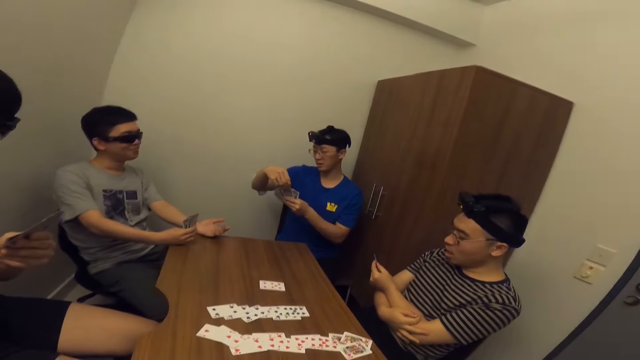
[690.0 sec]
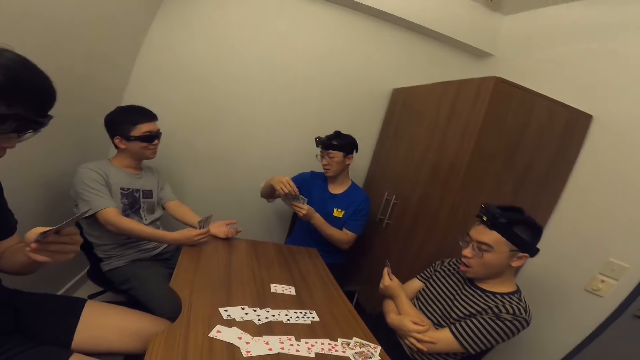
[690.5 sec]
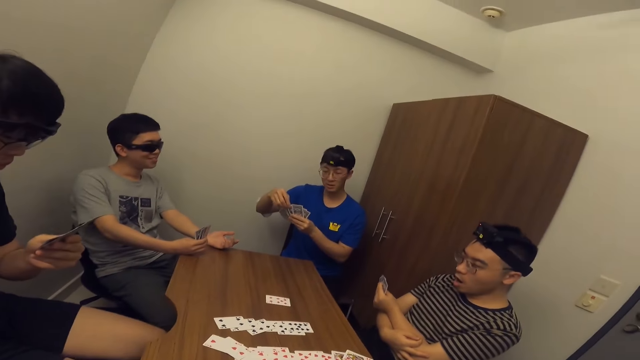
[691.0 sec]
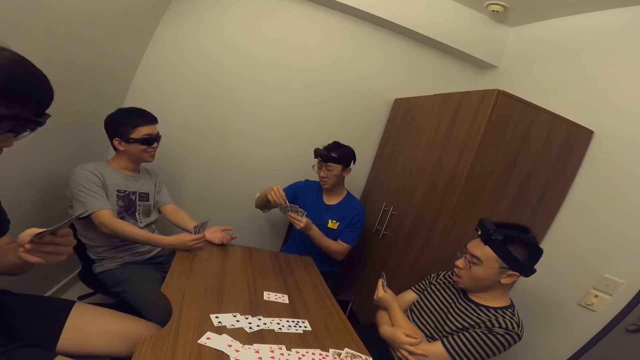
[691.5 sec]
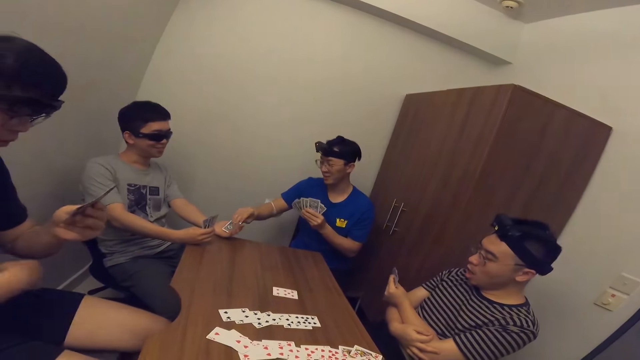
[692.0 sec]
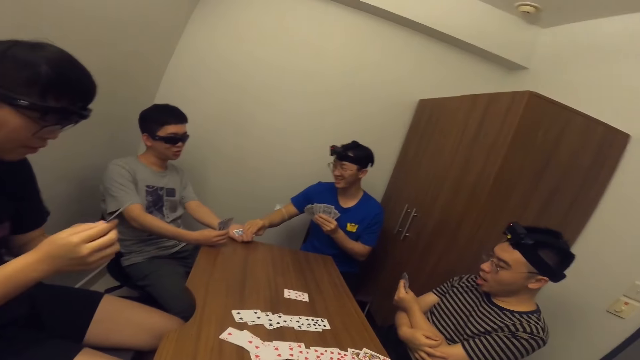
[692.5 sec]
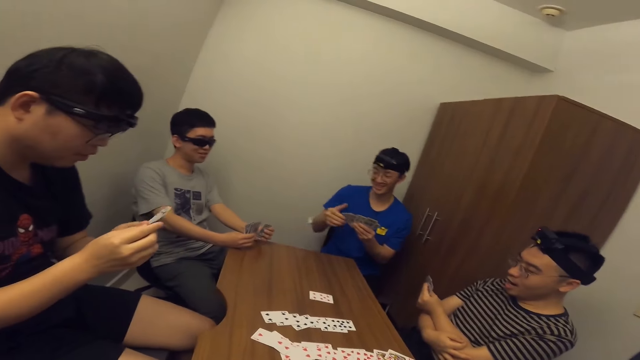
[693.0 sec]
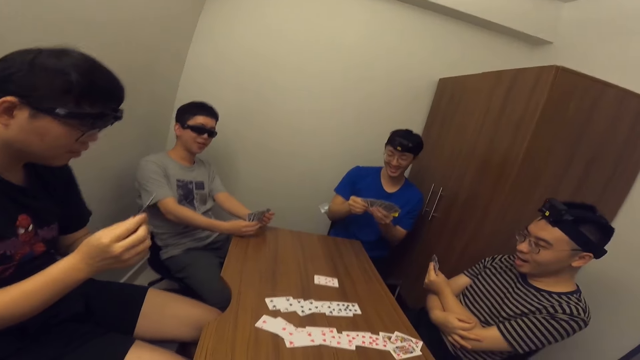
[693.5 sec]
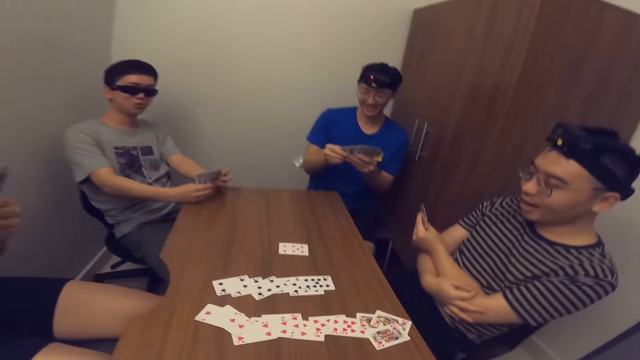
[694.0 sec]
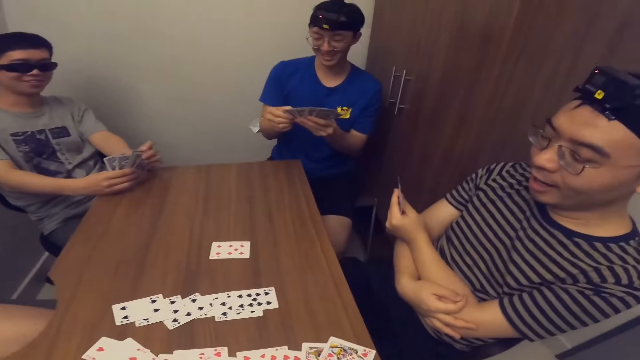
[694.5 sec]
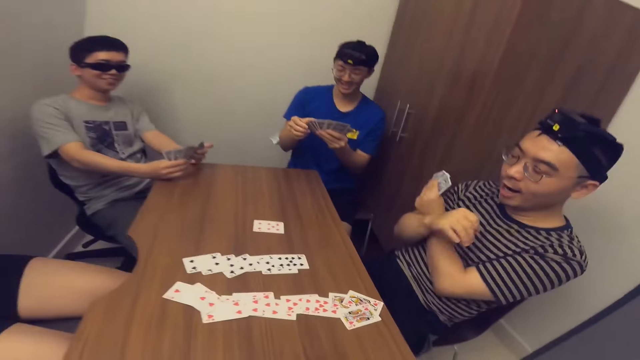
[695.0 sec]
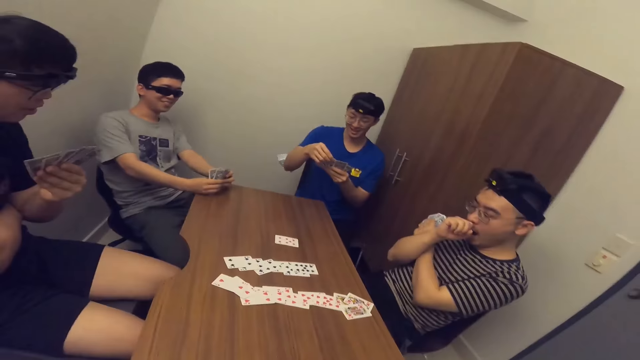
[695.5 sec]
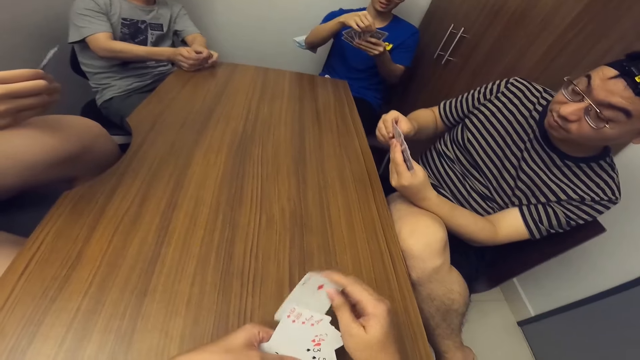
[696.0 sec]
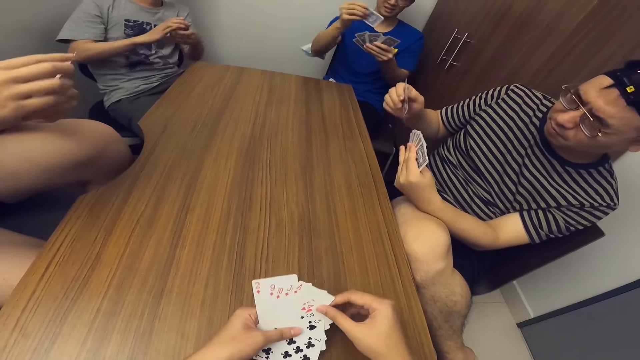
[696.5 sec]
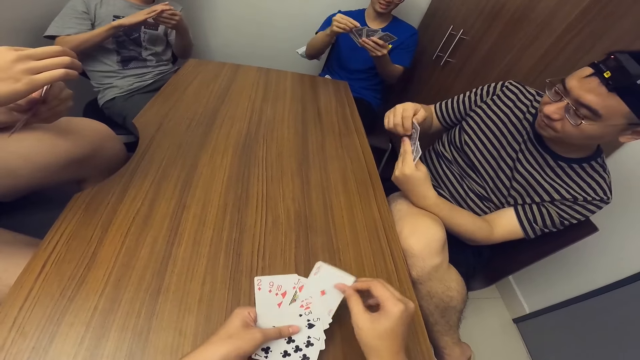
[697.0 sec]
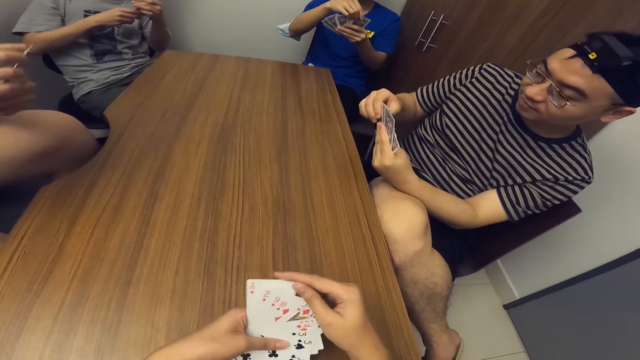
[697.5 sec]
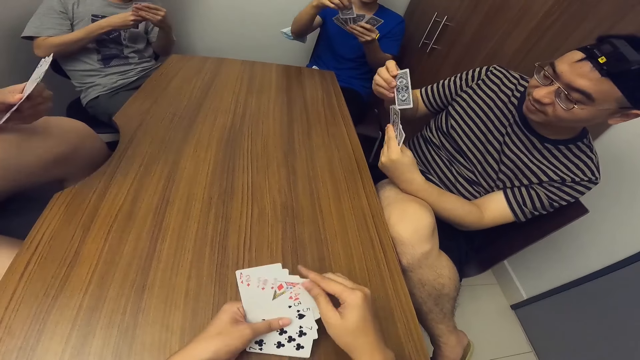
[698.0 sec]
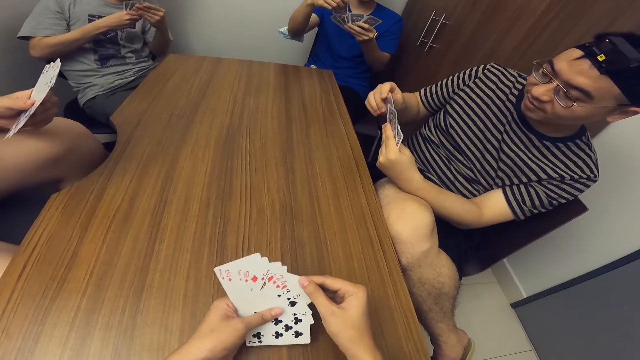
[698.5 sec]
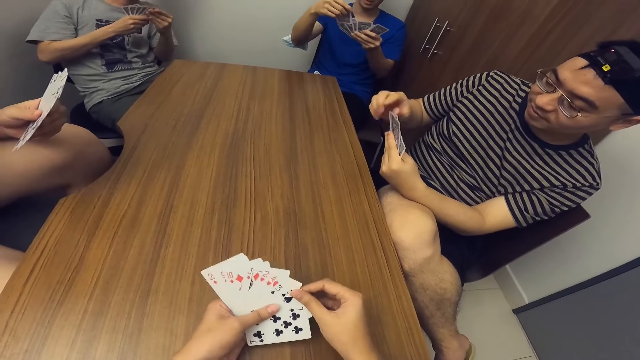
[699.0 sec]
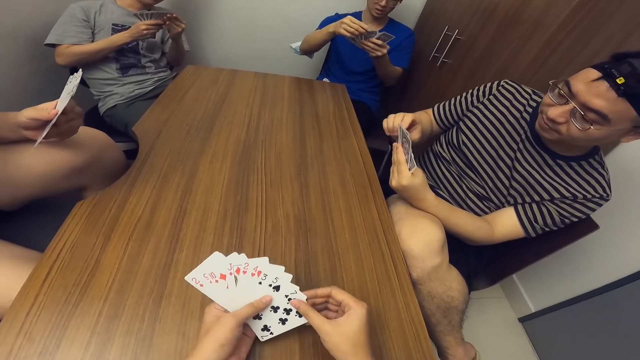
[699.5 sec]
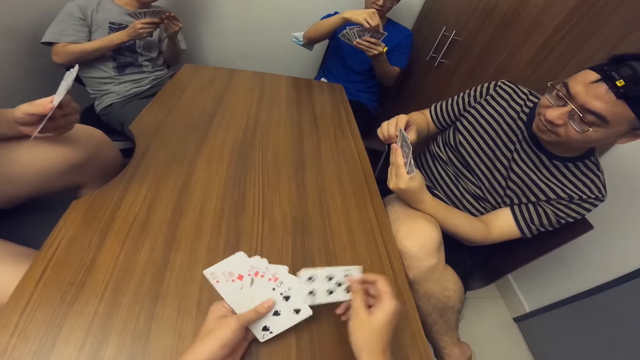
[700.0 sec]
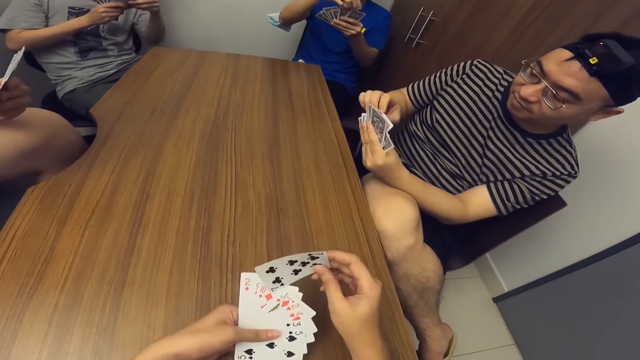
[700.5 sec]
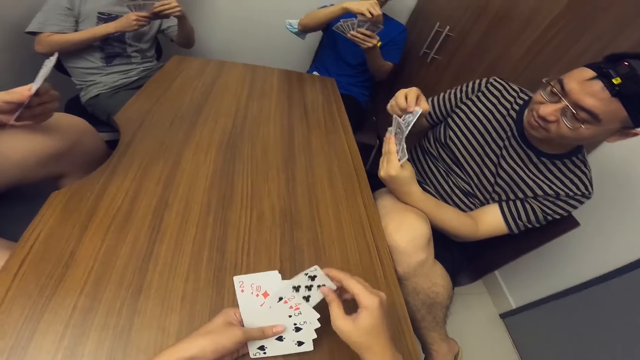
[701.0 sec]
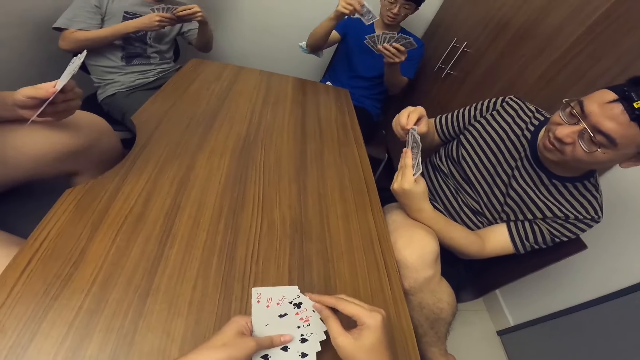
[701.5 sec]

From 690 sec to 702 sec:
A man collects a card from another man with his left hand. The other man passes the card to the first man with his right hand. A third man shuffles cards with both hands. The first man shuffles cards with both hands. The other man shuffles cards with both hands. A fourth man shuffles cards with both hands. The camera wearer shuffles cards with both hands.

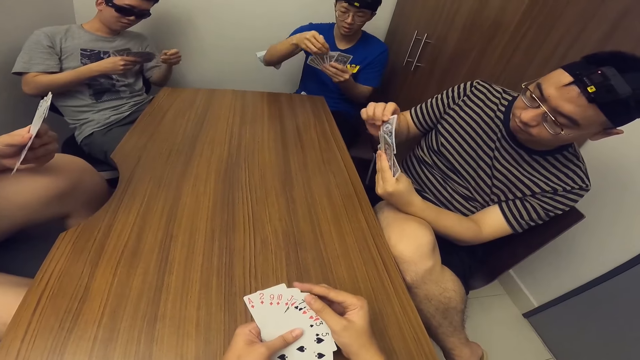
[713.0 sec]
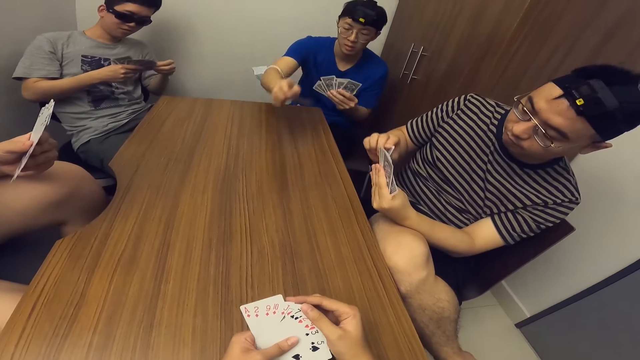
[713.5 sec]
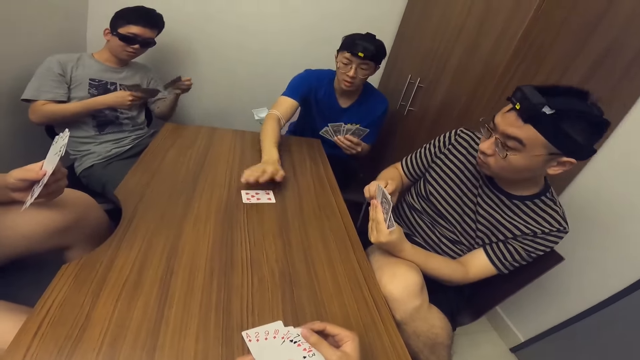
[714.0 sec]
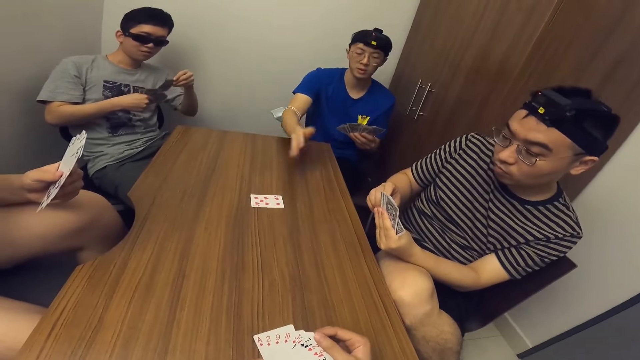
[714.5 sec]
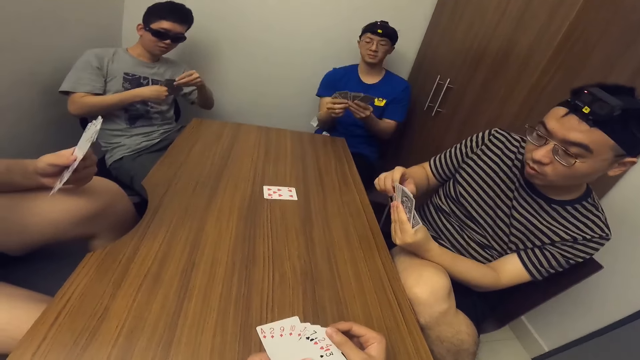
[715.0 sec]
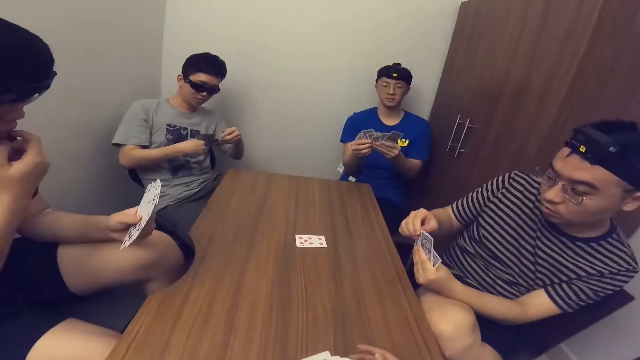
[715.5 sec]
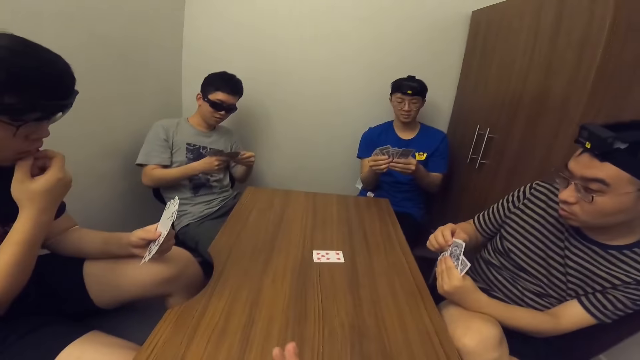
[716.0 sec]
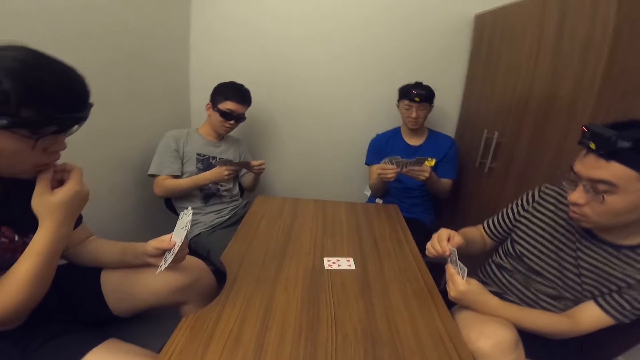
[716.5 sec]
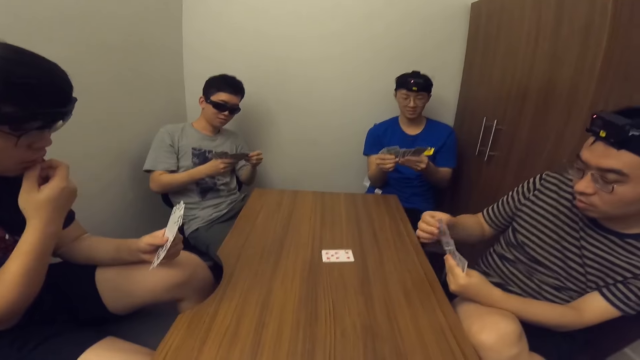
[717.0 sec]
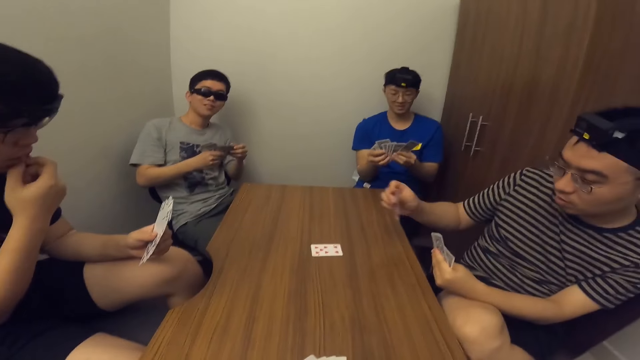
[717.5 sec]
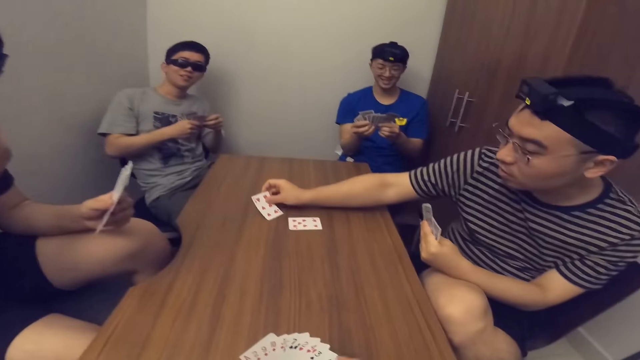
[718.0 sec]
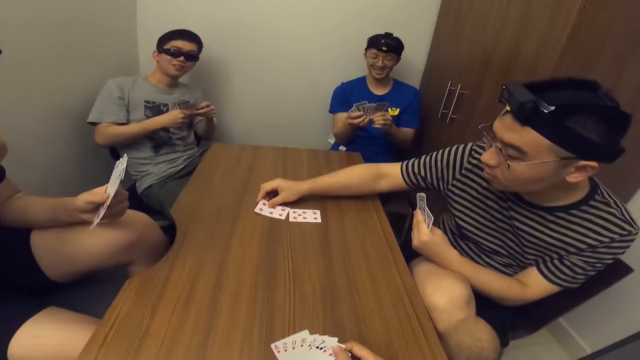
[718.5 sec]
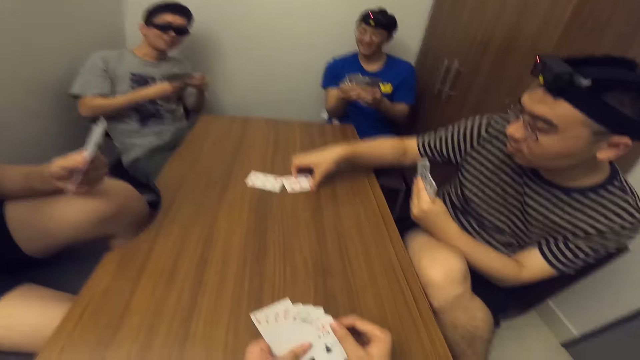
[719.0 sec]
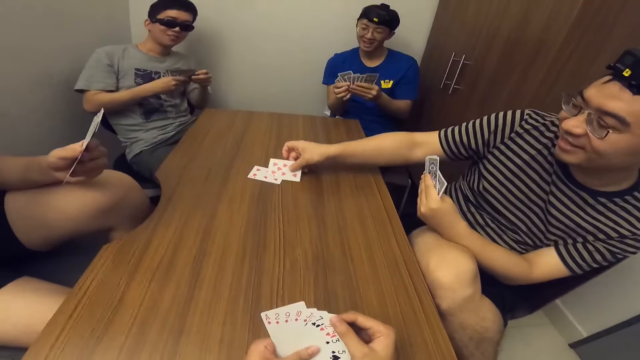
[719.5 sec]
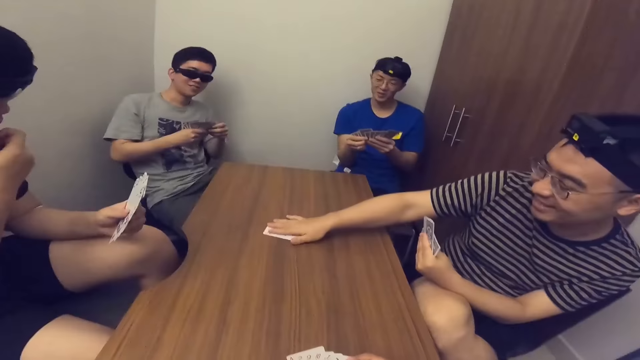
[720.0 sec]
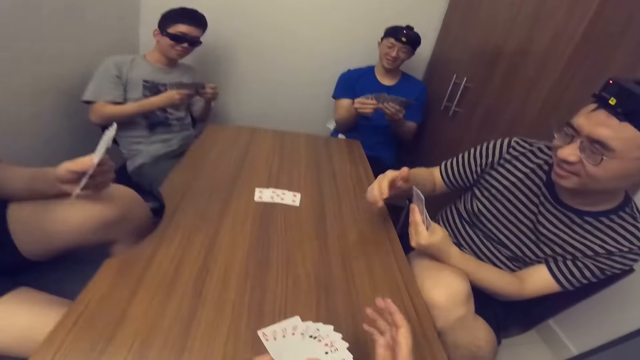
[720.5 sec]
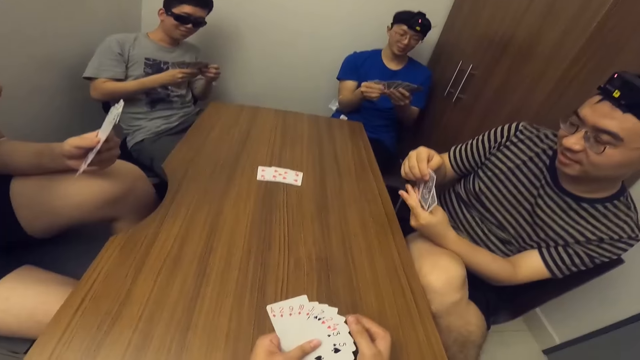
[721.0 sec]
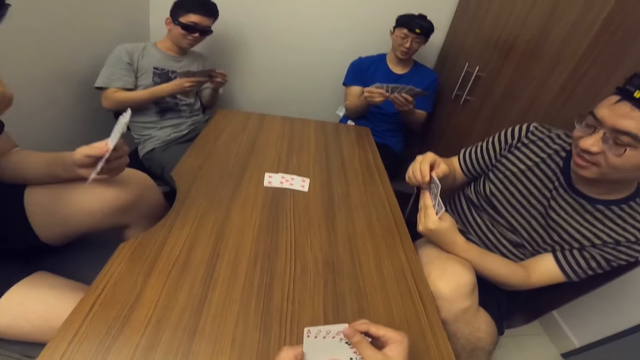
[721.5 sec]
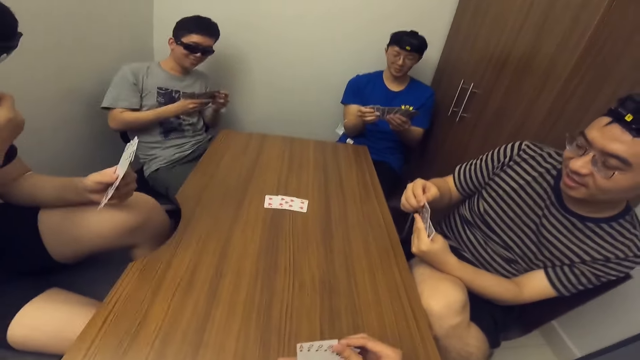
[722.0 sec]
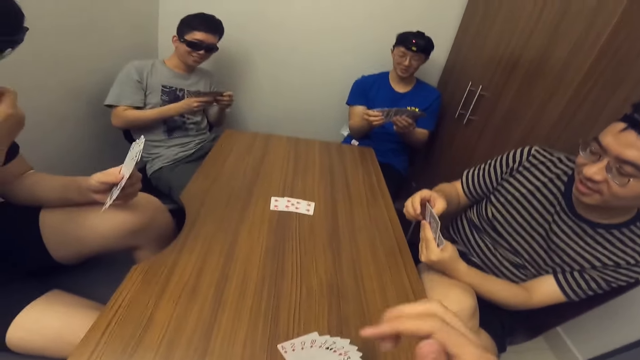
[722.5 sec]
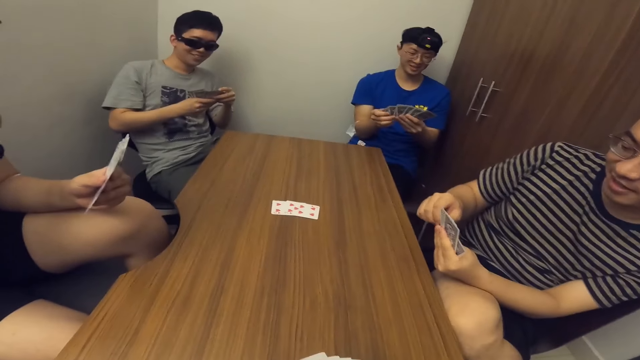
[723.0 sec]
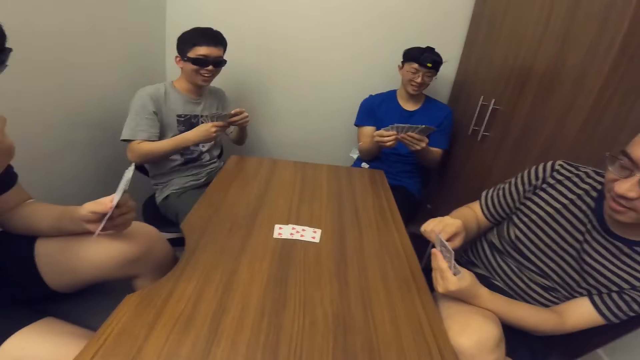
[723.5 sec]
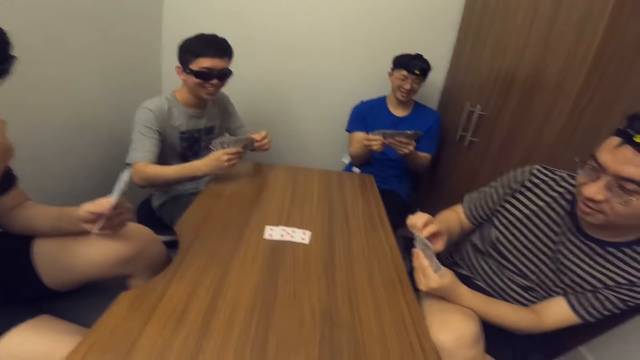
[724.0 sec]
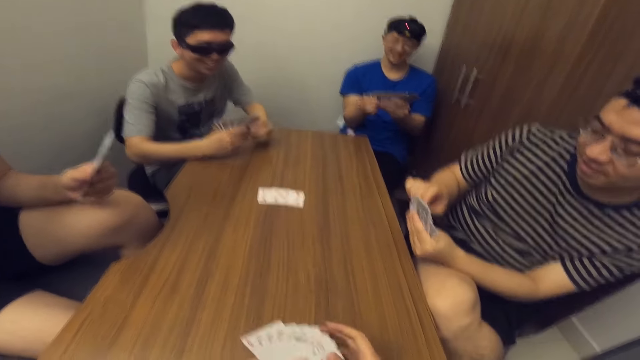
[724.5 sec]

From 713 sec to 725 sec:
A man places a card on the table with his right hand. Another man places a card on the table with his right hand.
